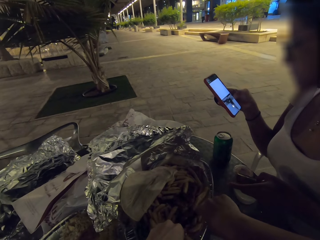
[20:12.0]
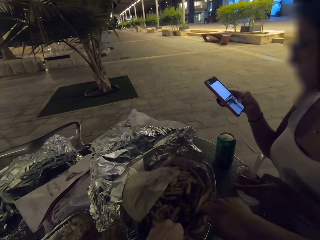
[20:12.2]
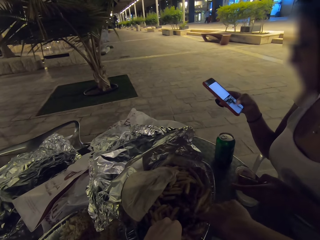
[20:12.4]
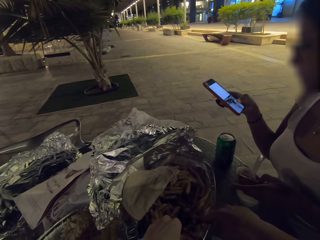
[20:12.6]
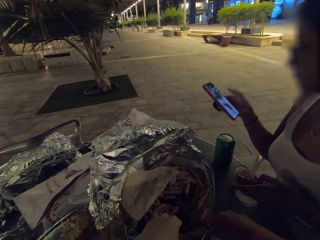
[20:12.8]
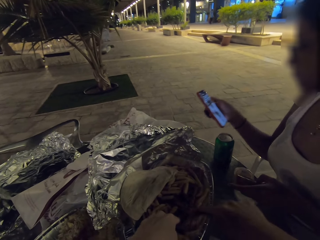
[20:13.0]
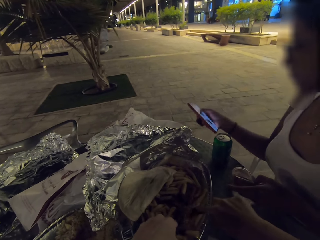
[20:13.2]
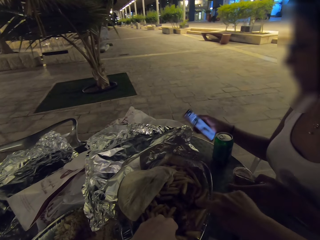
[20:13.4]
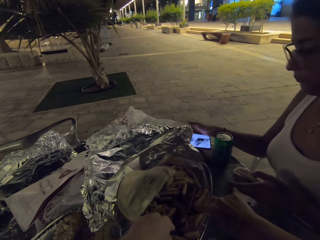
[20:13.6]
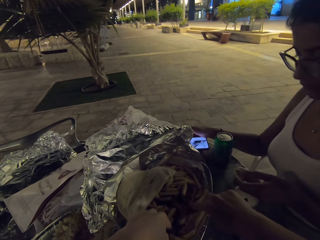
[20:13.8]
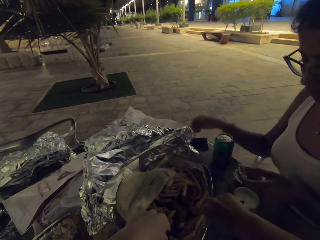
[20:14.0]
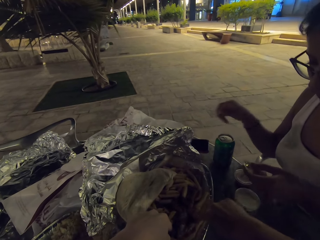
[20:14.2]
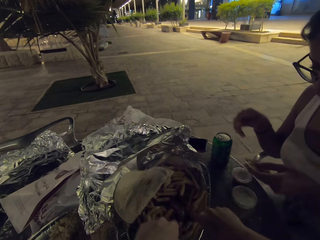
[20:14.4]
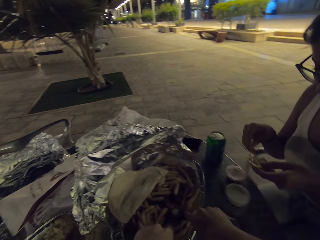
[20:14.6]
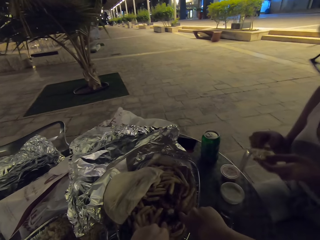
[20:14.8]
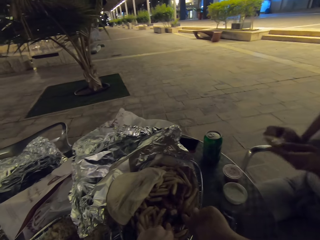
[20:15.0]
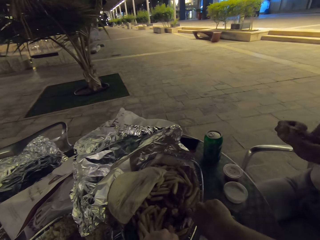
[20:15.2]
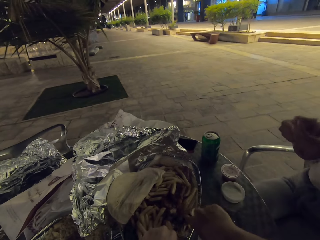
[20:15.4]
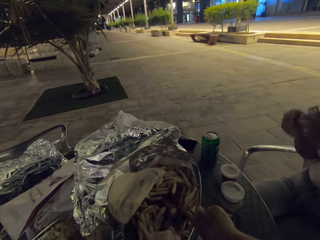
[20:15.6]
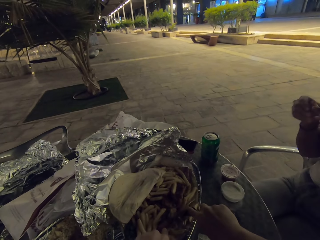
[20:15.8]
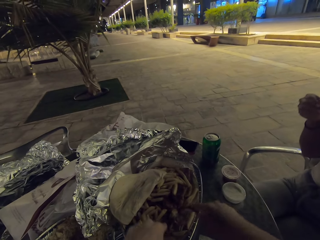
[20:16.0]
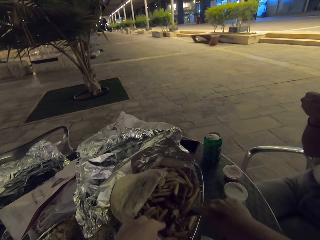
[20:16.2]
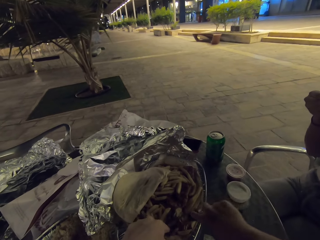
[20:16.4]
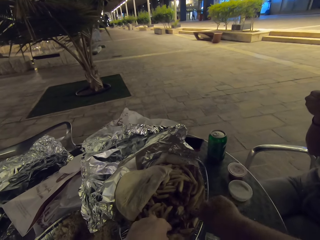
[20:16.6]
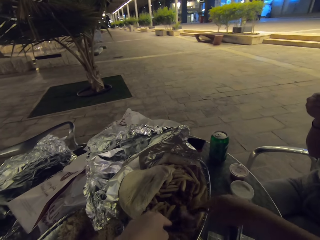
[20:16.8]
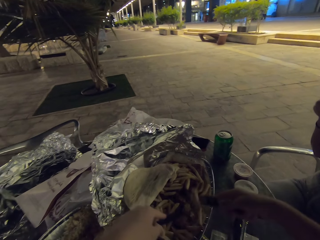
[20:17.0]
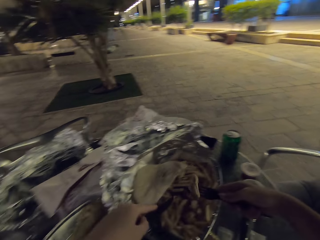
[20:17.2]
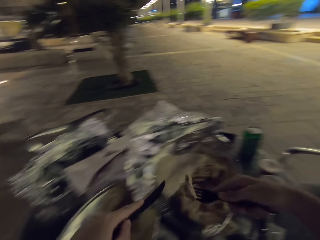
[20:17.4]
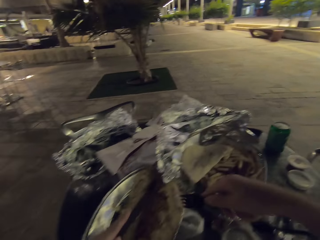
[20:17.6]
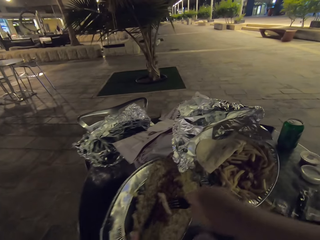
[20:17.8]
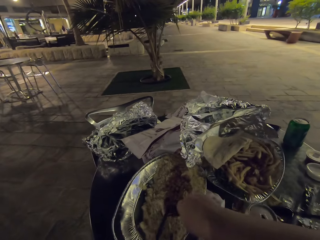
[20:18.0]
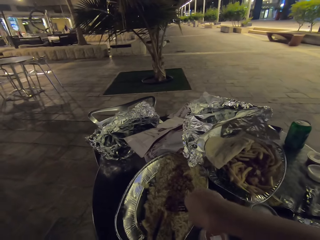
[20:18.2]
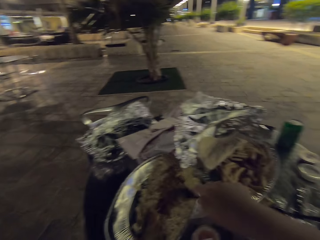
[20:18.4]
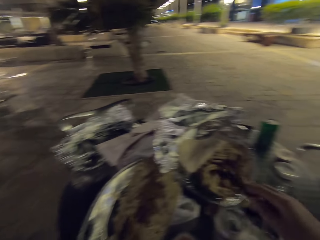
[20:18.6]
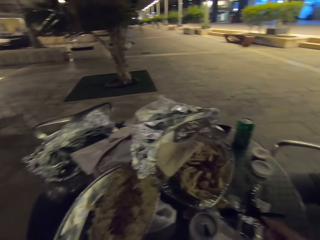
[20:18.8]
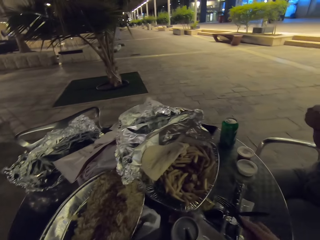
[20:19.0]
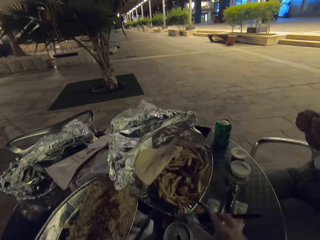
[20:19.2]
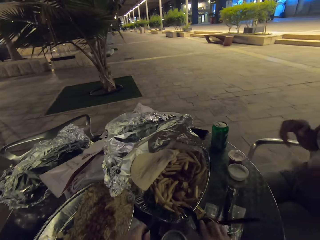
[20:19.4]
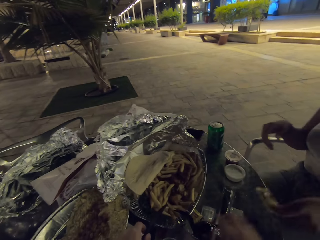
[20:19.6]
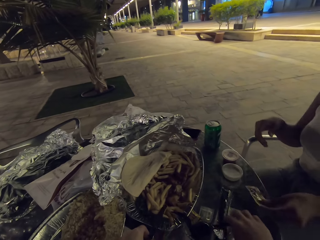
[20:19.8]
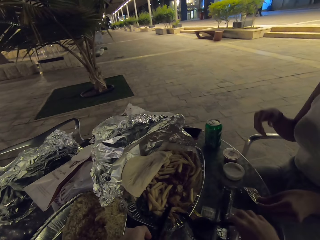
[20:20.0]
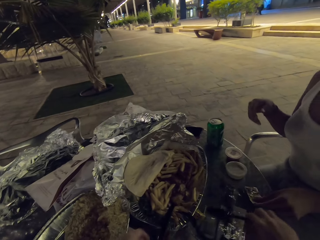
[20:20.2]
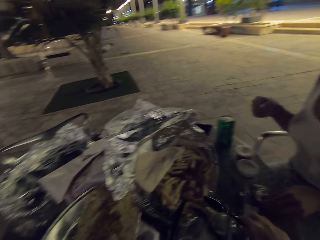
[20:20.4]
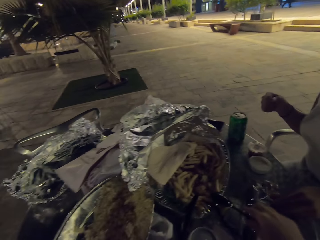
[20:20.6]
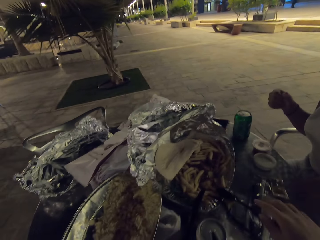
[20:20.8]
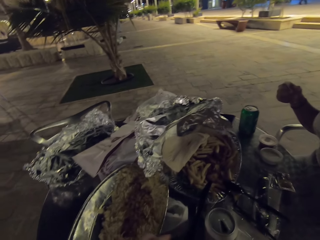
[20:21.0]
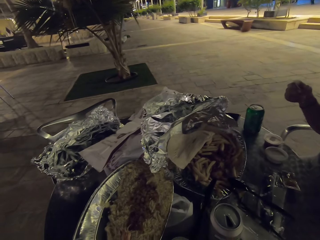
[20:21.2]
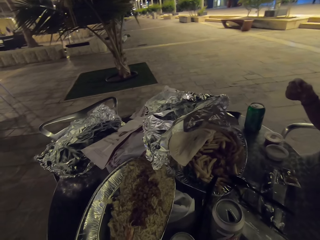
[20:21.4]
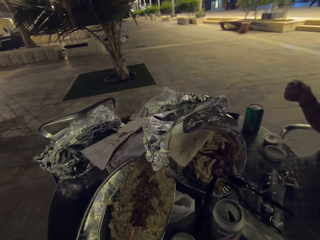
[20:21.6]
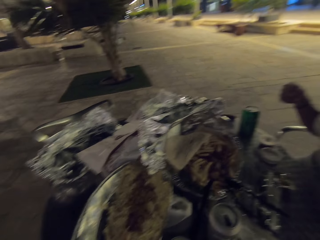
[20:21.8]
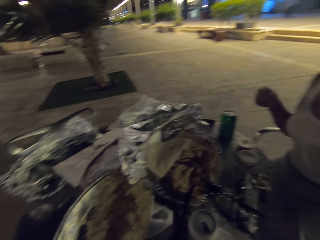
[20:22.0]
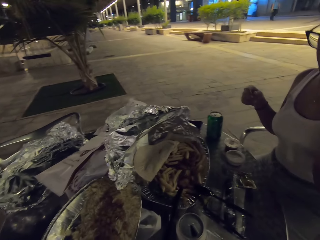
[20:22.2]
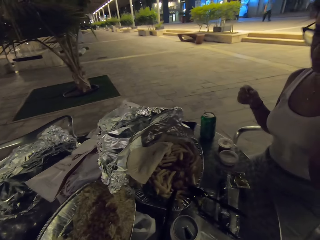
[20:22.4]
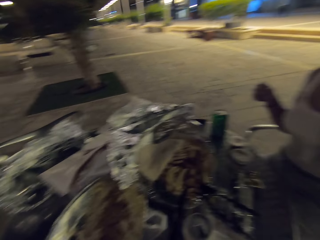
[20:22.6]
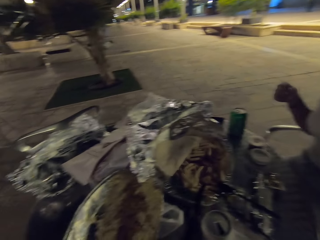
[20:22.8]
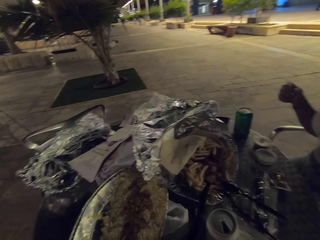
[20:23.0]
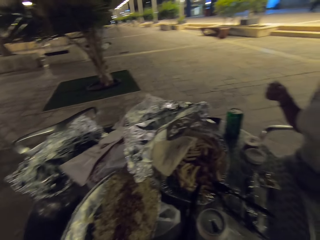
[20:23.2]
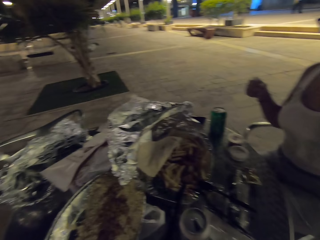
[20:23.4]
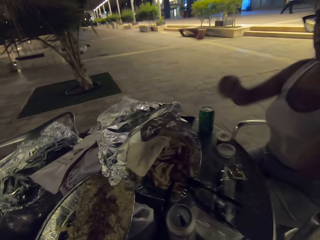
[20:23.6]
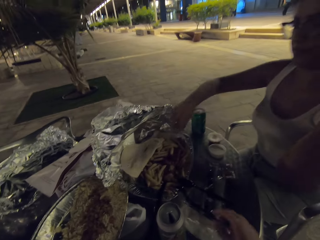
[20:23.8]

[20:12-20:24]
A woman places her phone on the table.

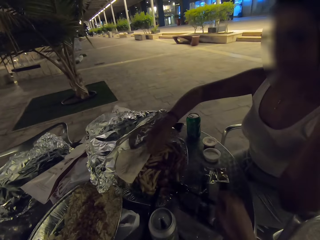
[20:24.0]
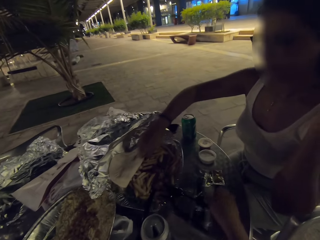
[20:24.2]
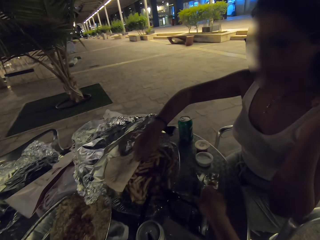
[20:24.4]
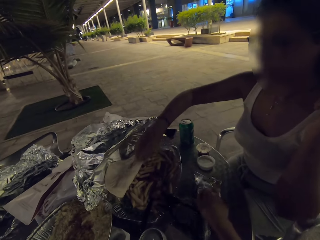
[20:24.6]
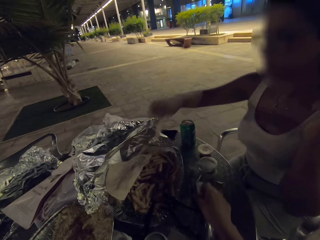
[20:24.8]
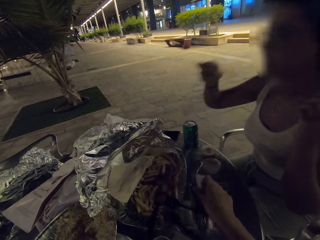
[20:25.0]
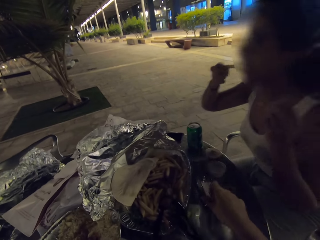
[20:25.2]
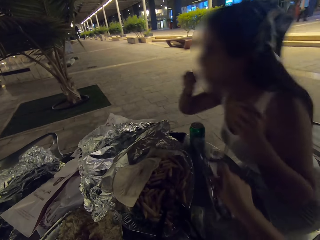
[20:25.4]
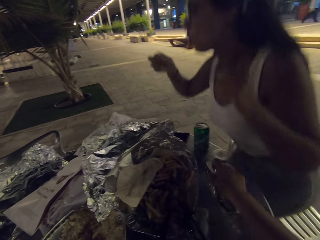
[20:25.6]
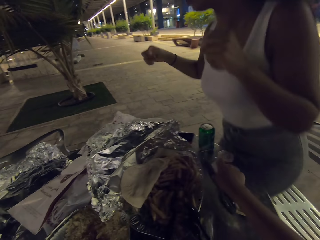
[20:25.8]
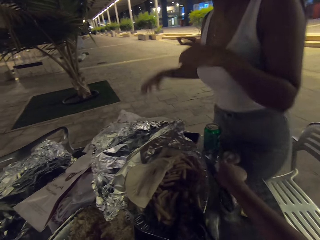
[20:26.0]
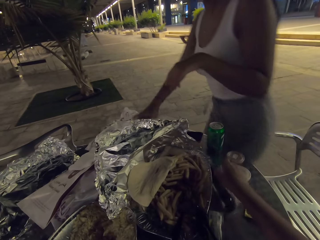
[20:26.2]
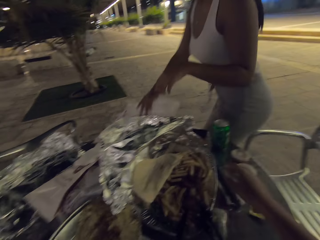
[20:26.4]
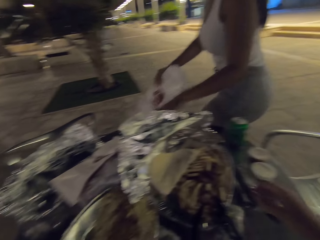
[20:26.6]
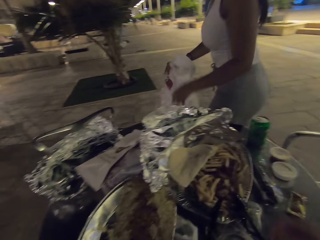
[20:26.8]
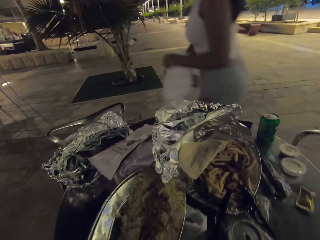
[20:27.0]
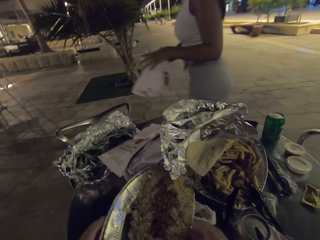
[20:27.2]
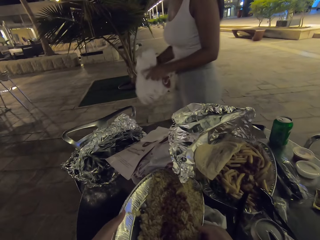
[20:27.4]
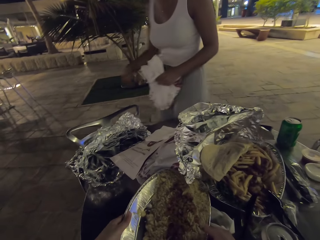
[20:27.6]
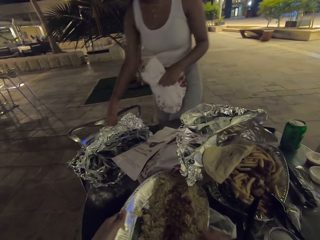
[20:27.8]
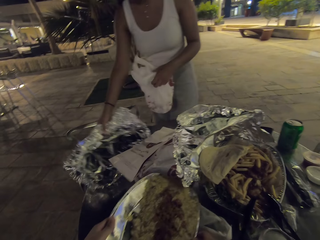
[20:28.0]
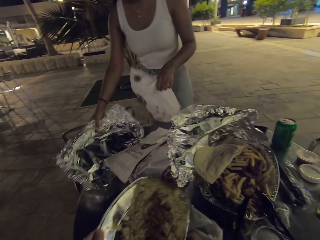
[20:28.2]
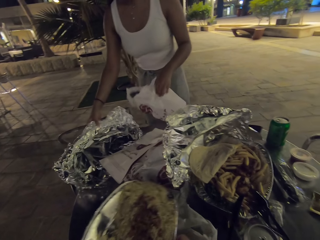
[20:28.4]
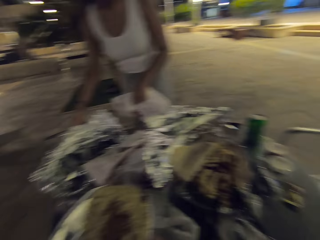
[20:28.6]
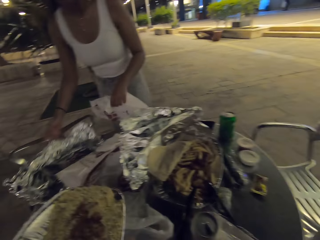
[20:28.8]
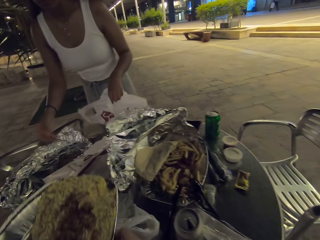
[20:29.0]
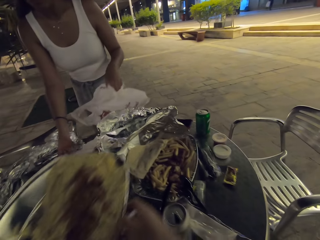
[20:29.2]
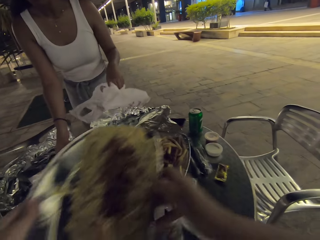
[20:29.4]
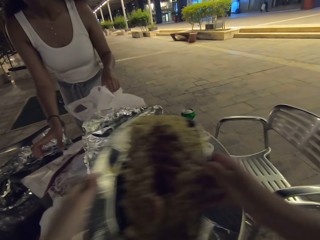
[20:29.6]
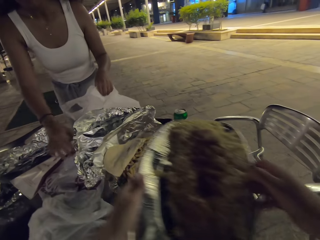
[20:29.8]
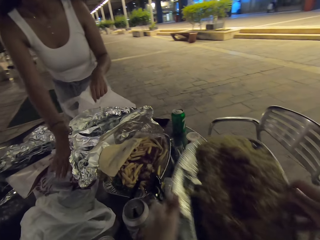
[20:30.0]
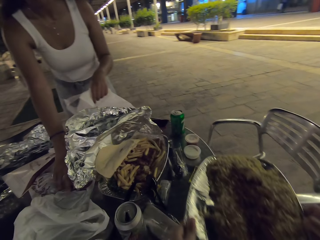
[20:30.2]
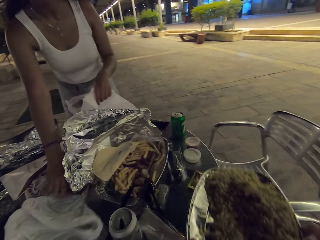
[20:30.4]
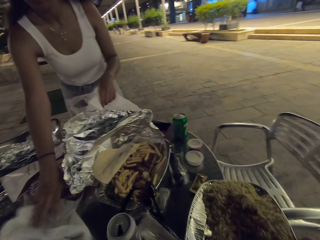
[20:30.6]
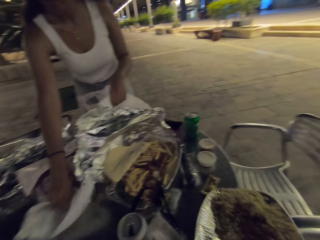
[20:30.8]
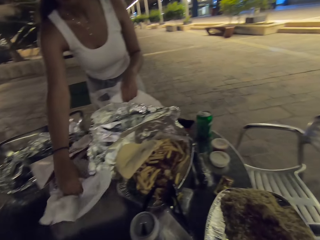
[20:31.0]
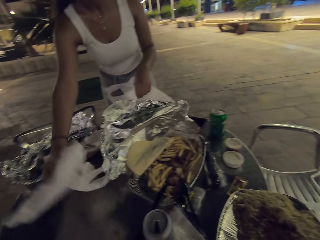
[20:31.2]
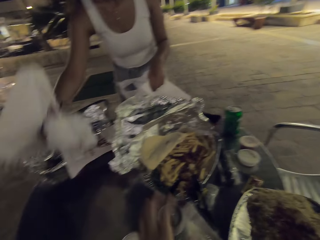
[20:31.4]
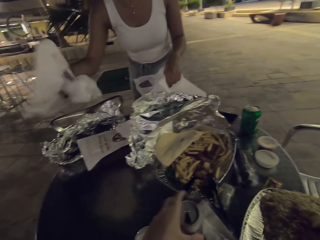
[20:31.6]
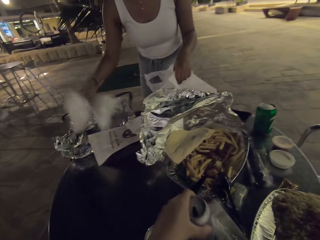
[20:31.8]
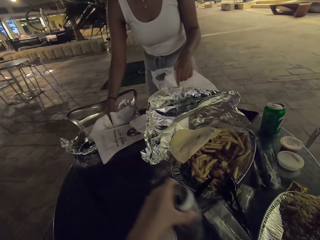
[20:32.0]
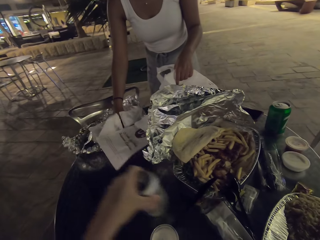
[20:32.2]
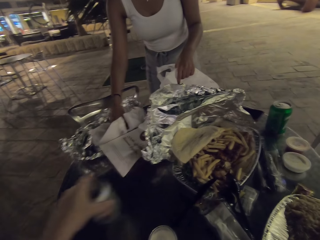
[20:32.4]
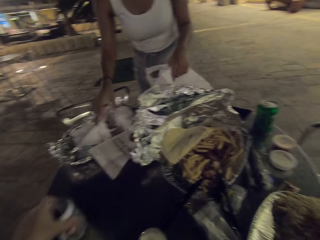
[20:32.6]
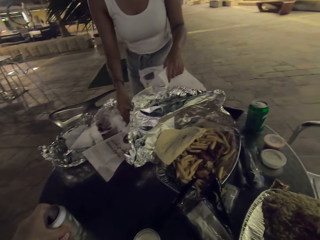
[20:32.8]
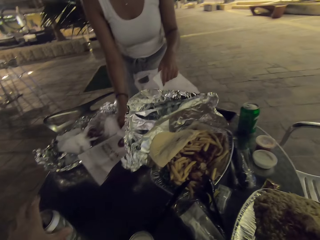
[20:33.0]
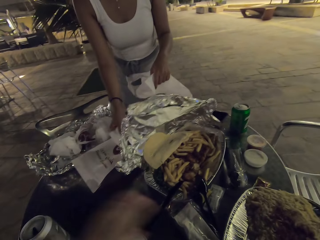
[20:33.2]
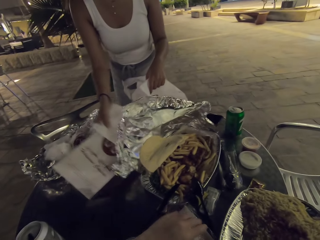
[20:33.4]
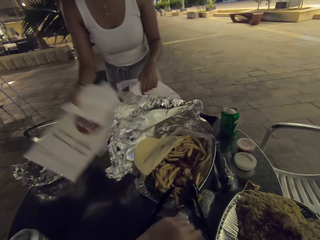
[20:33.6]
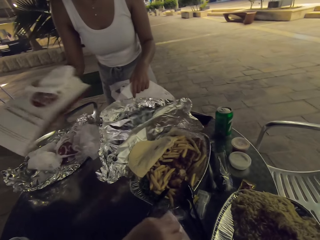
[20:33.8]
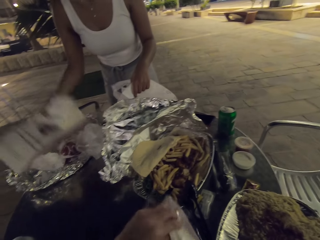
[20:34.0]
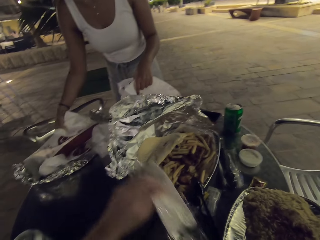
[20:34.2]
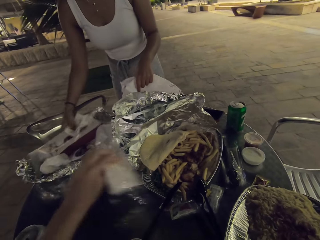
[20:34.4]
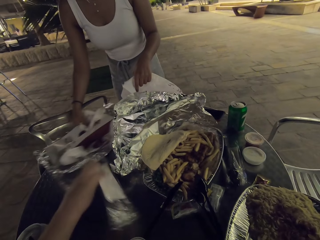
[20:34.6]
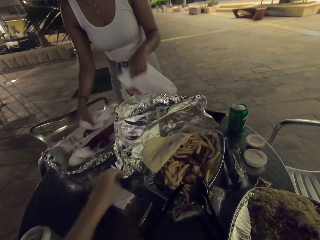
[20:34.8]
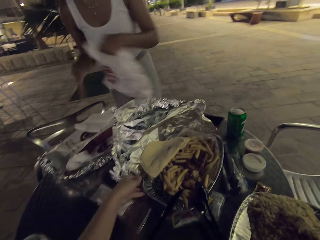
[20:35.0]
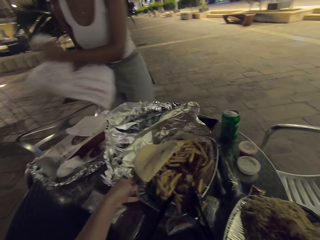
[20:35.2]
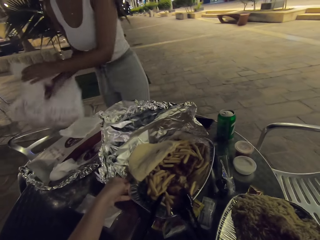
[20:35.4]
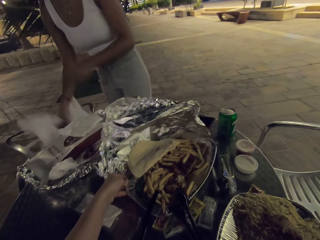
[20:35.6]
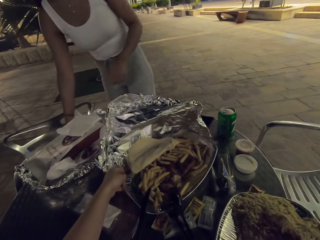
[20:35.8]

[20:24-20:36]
A woman stands up on the chair. The woman takes up the plastic nylon bag on the table.
